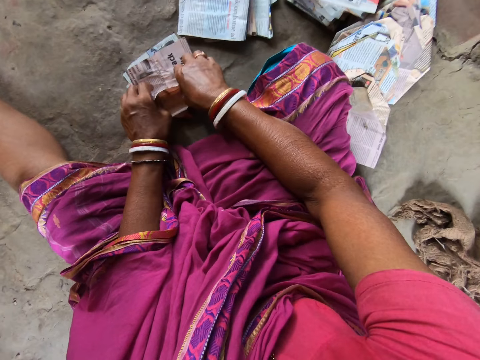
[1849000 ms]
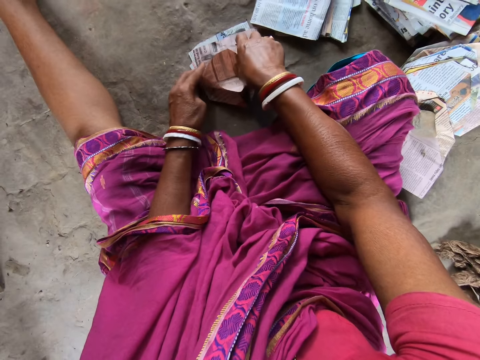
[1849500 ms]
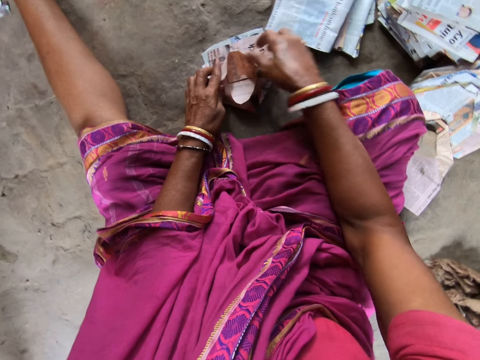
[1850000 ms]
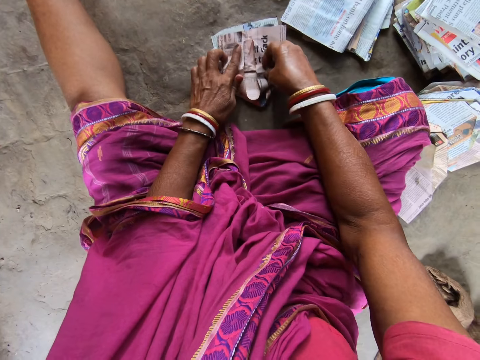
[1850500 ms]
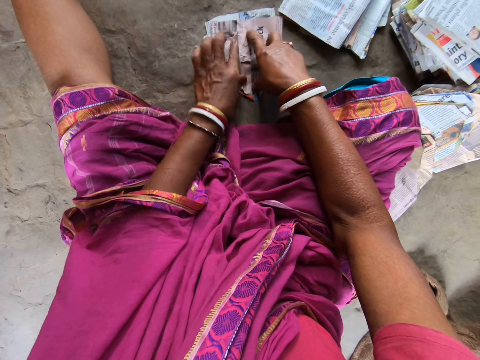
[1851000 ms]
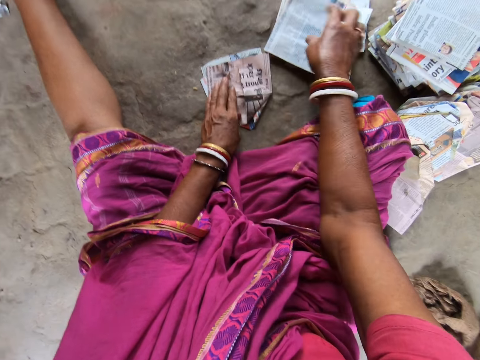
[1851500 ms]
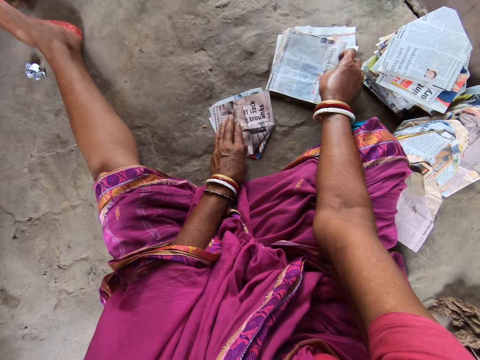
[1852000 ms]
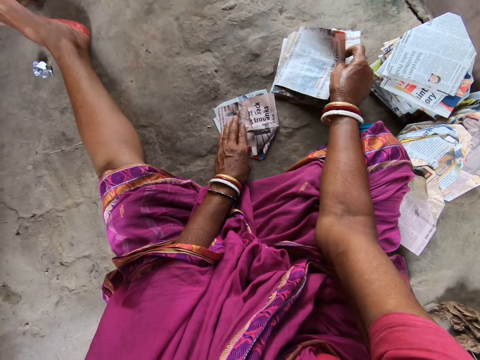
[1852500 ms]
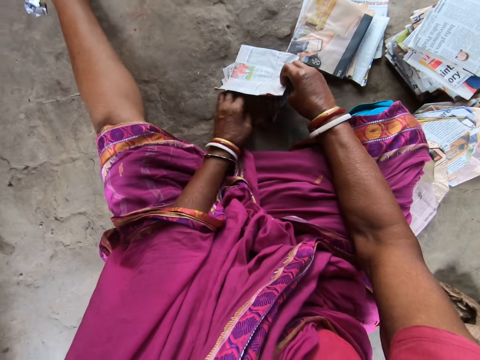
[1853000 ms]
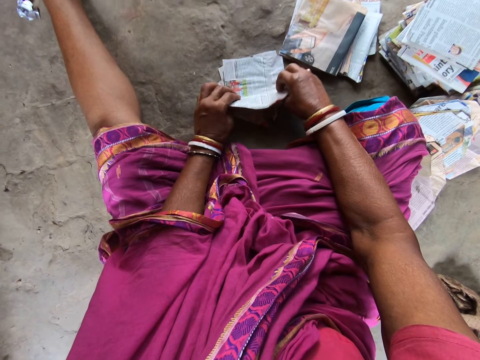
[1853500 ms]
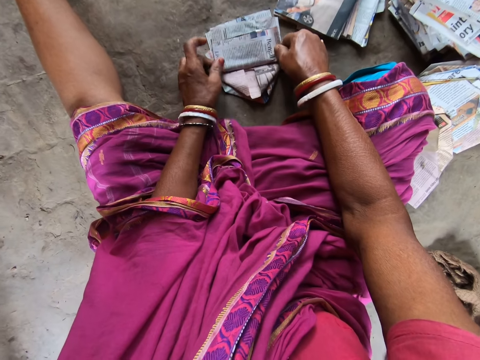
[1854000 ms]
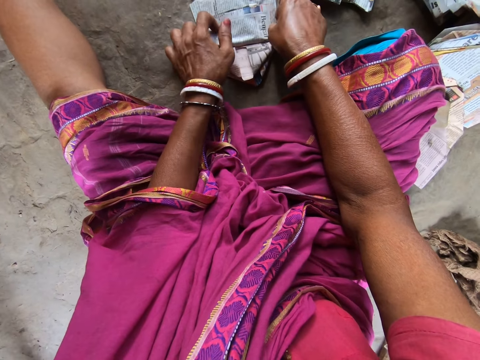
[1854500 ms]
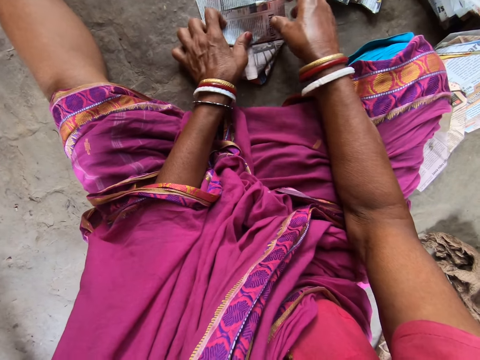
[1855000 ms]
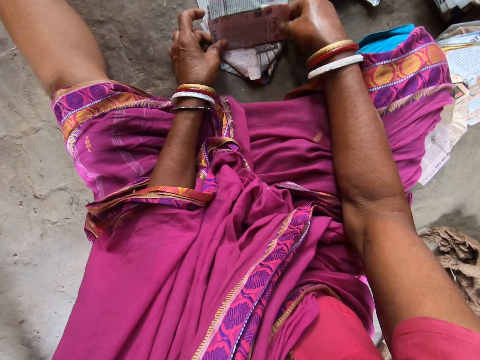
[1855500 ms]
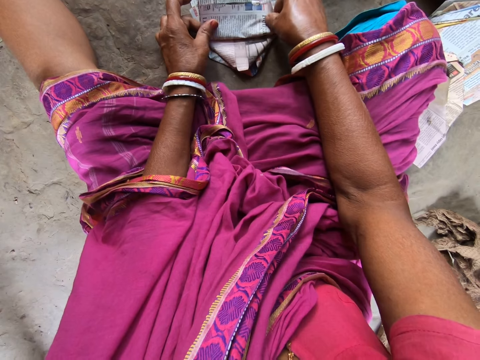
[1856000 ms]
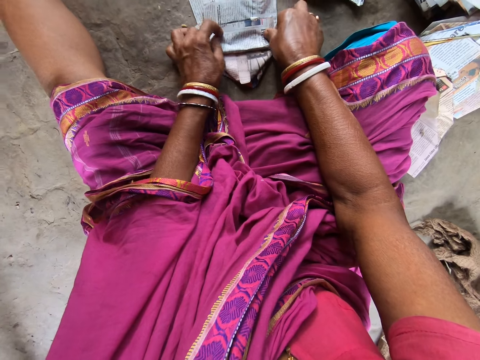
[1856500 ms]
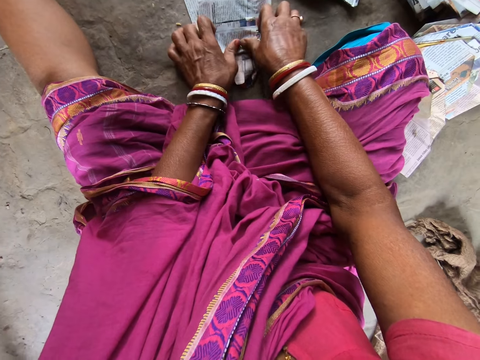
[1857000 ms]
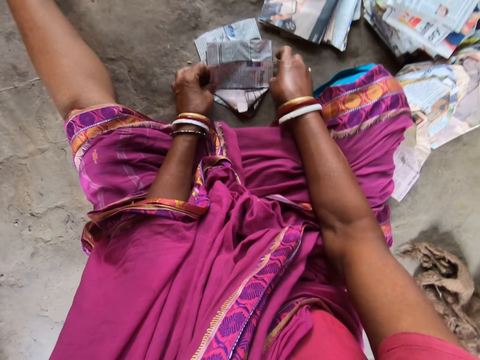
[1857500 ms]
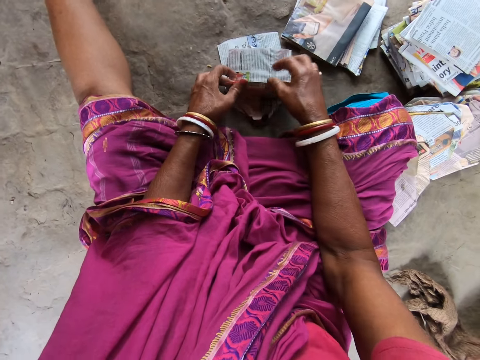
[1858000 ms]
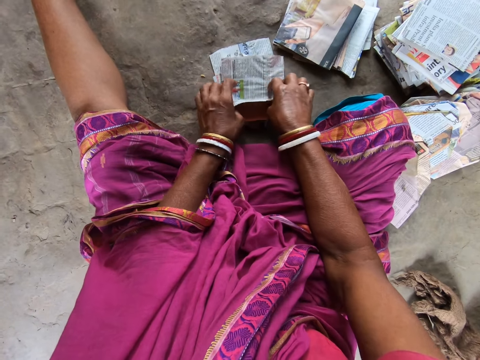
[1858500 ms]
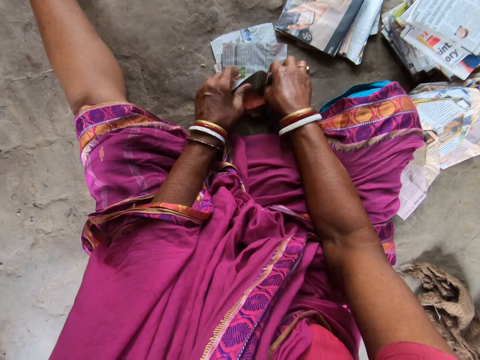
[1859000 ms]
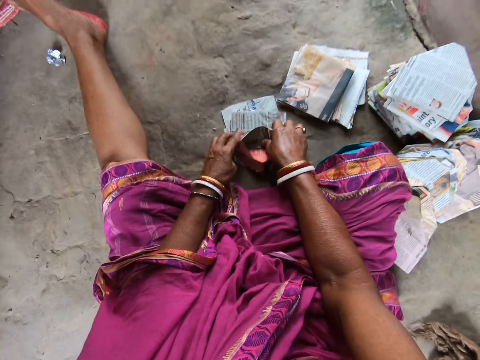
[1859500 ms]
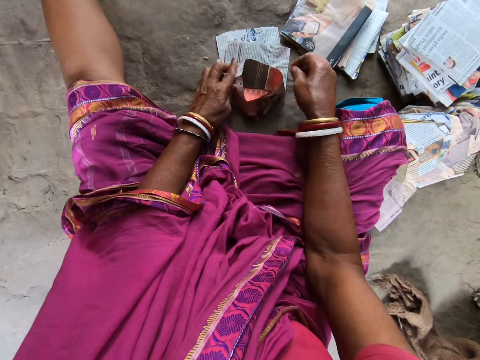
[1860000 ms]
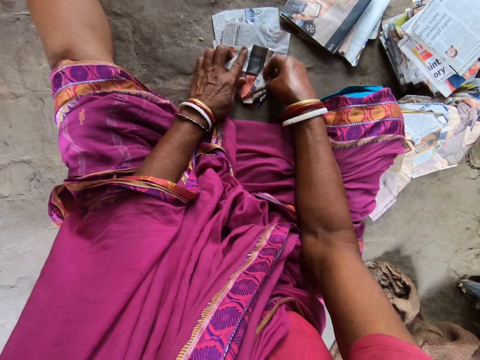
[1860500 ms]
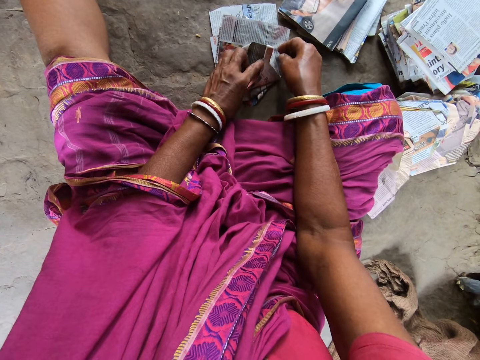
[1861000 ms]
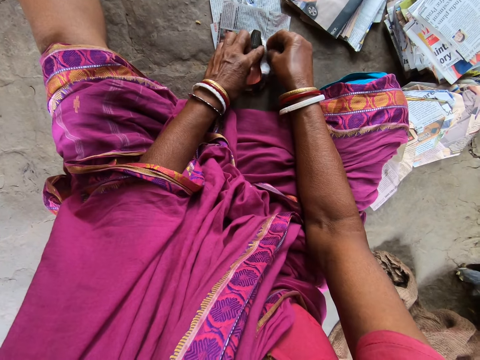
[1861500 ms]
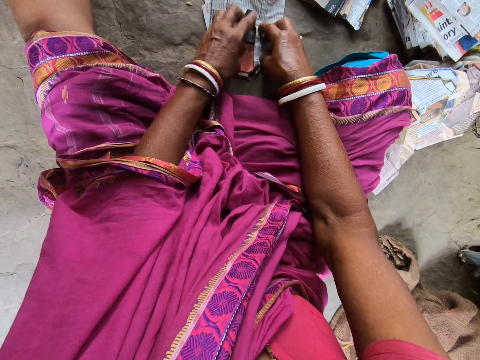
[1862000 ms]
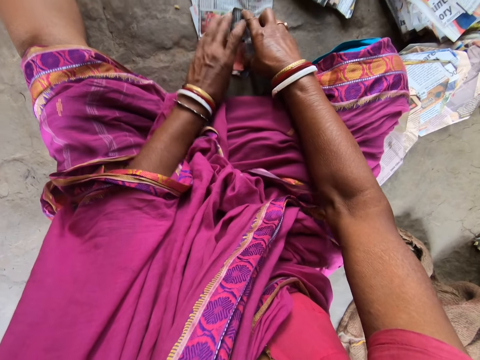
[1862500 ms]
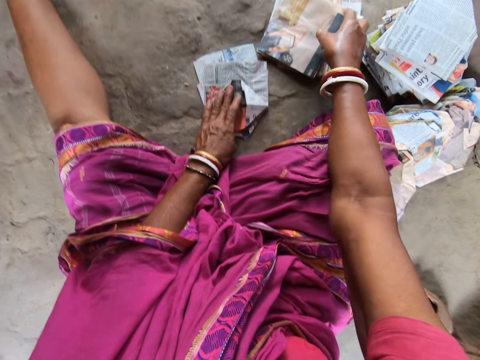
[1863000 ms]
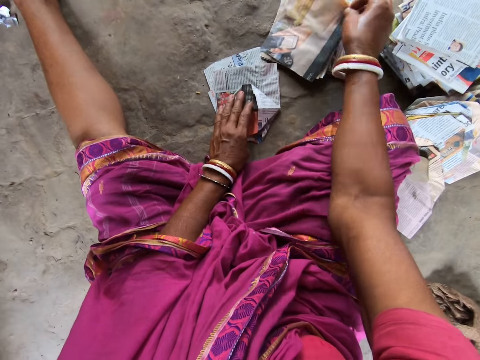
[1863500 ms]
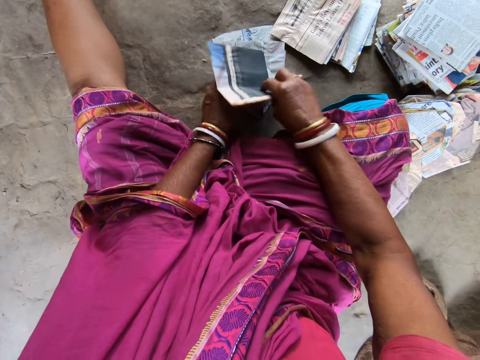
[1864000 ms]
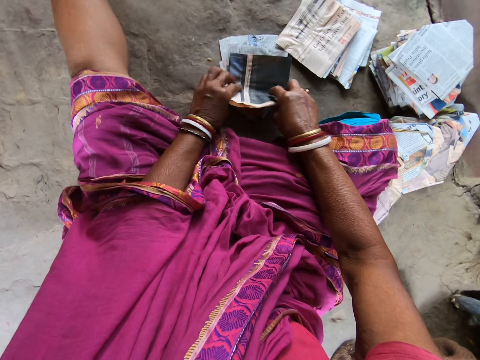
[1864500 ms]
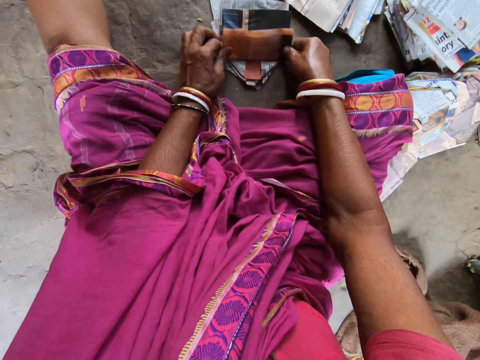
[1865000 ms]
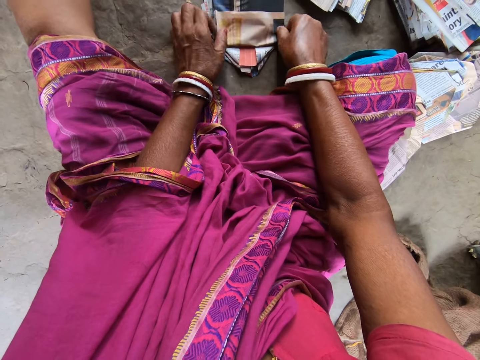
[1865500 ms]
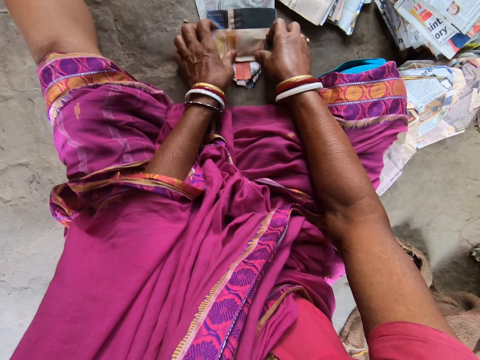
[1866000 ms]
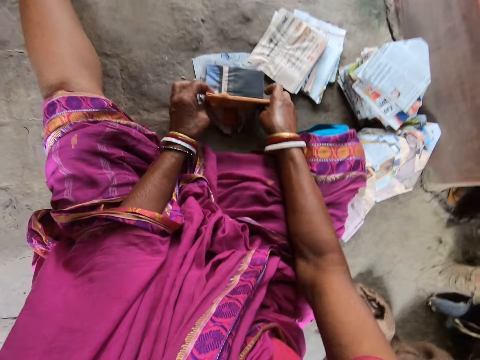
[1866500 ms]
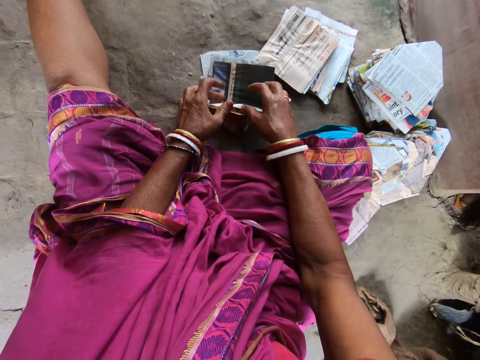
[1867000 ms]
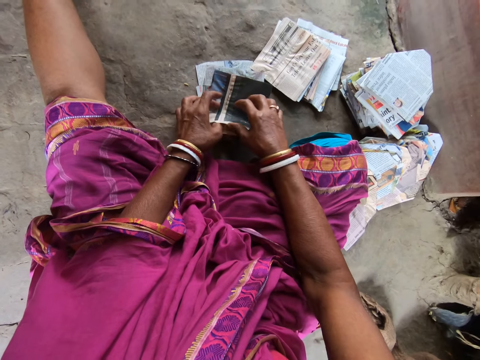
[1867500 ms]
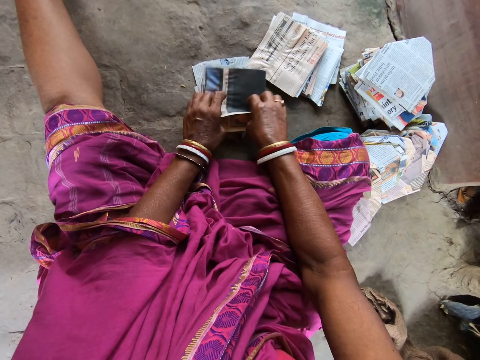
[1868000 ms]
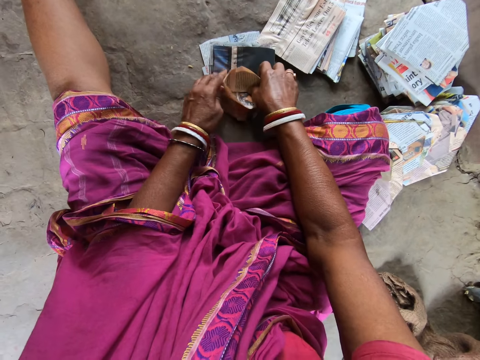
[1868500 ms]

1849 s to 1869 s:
The camera wearer picks a piece of paper from the pile of papers on the floor with her right hand. She puts the piece of paper in her right hand on the pieces of paper on the floor. She folds the piece of paper on the piece of paper on the floor with both hands. She converses with the man. She picks a piece of paper from the pile of papers on the floor with her right hand. She puts the piece of paper in her right hand on the pieces of paper on the floor. She folds the piece of paper on the piece of paper on the floor with both hands. She talks.

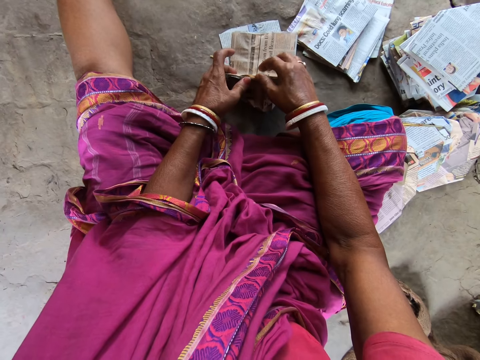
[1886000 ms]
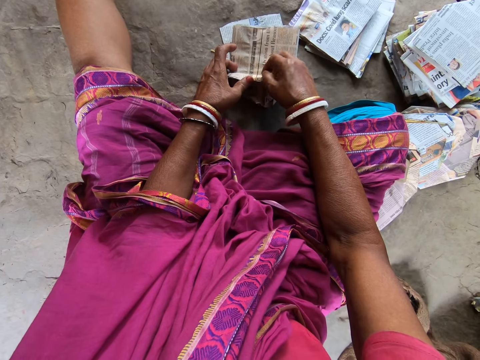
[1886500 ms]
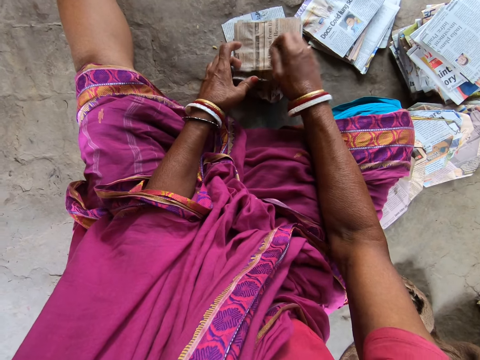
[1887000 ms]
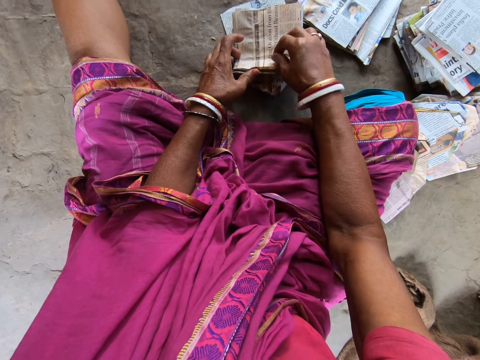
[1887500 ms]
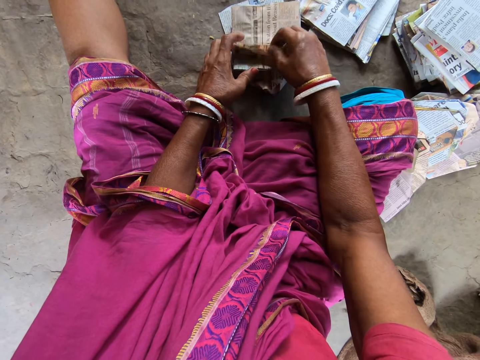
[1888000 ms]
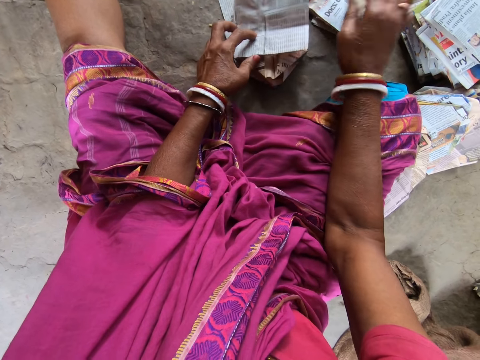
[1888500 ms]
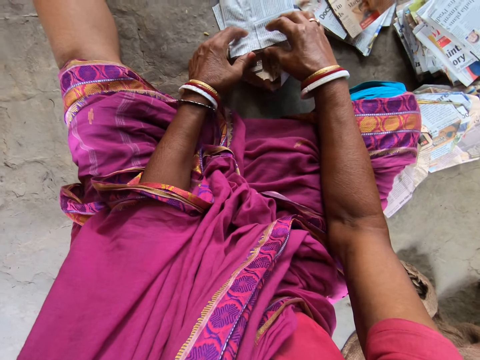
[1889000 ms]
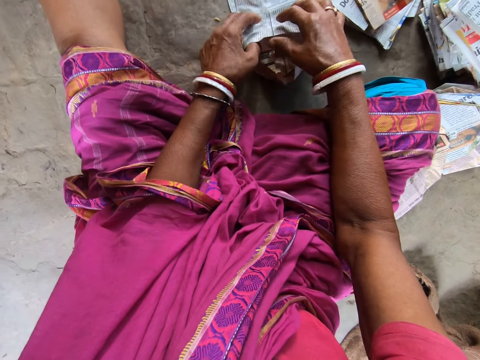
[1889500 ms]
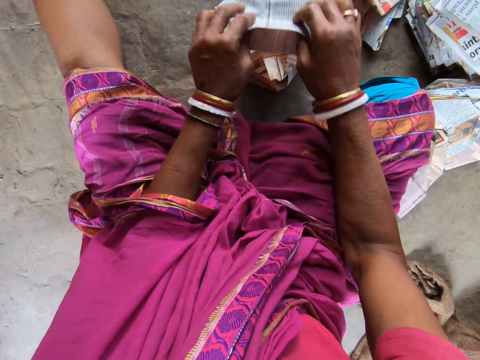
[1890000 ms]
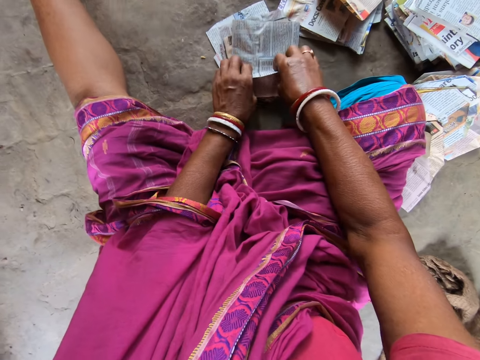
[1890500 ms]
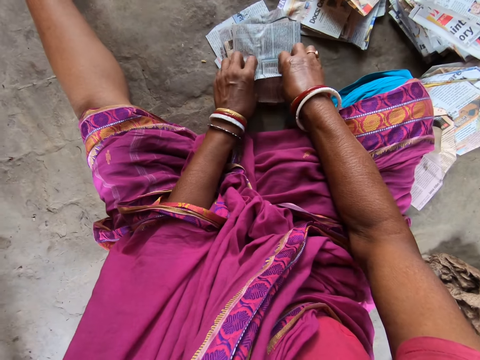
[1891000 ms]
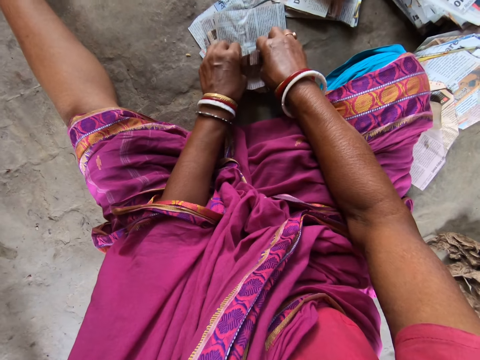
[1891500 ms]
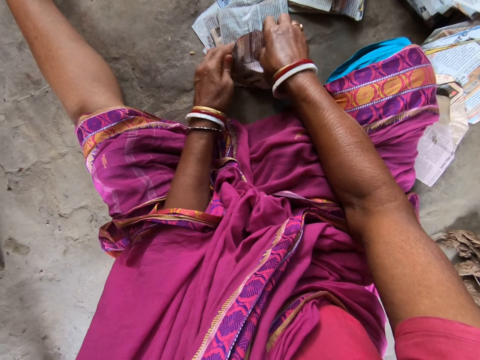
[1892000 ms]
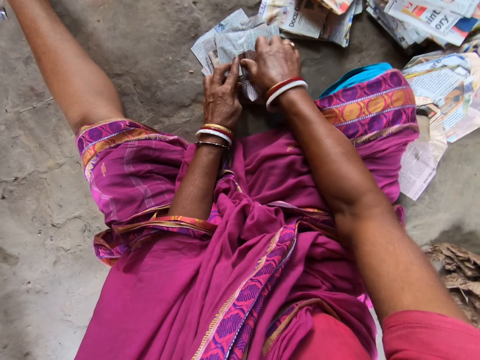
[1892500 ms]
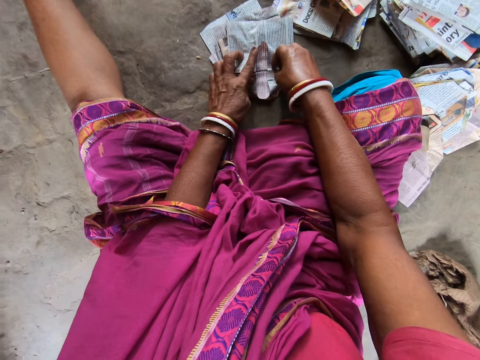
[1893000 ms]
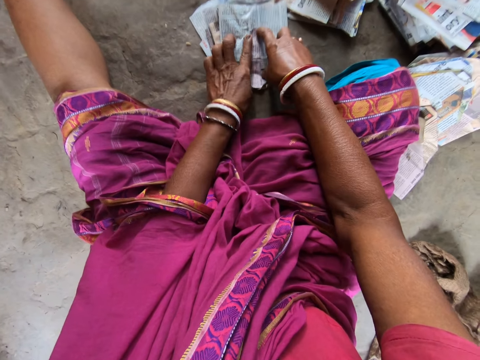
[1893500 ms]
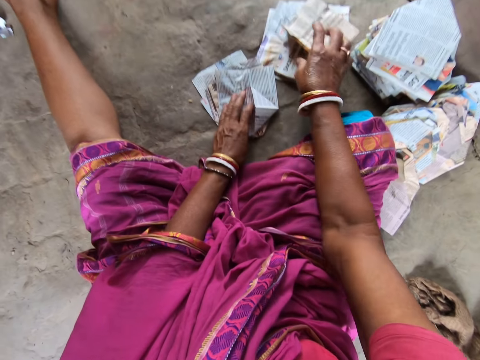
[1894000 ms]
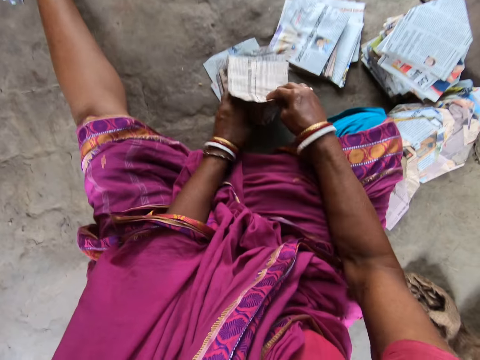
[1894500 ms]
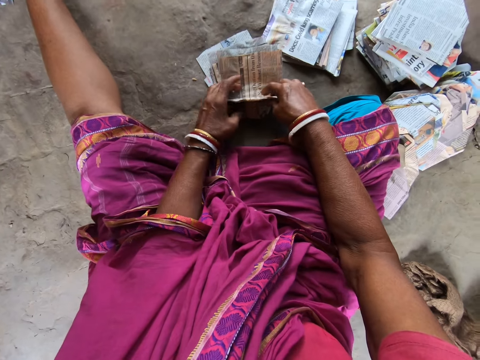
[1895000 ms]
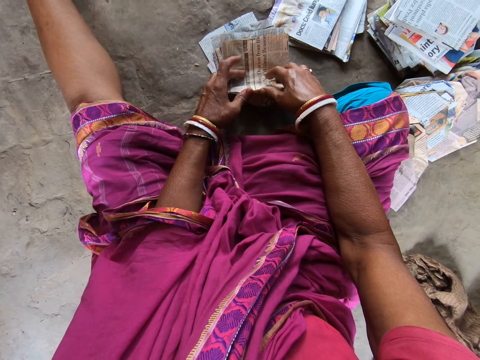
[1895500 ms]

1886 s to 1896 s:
The camera wearer removes the piece of newspaper from the ground with her right hand. She drops the piece of newspaper in her right hand on the ground. She folds the piece of newspaper on the ground with both hands. She takes the piece of newspaper from the ground with her right hand. She places the piece of newspaper in her right hand on the pieces of newspaper on the ground. She folds the piece of newspaper on the ground with both hands.
